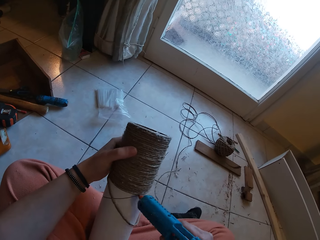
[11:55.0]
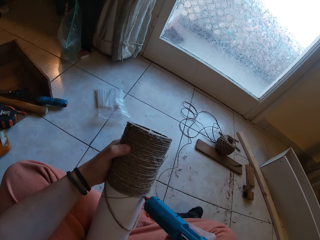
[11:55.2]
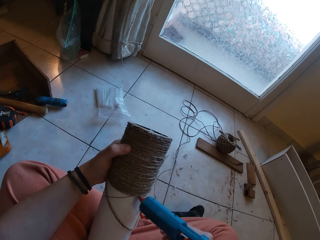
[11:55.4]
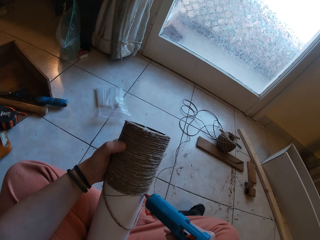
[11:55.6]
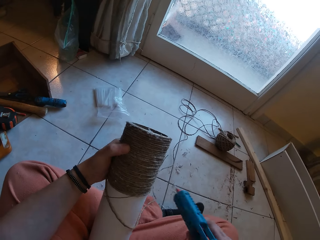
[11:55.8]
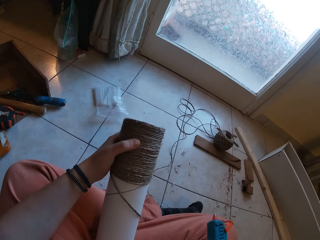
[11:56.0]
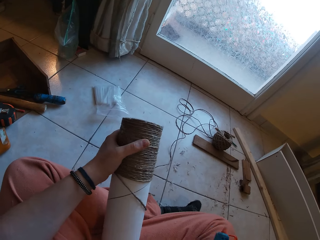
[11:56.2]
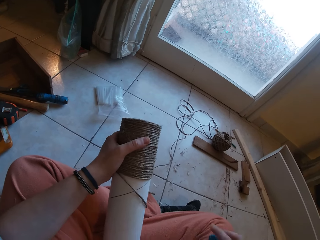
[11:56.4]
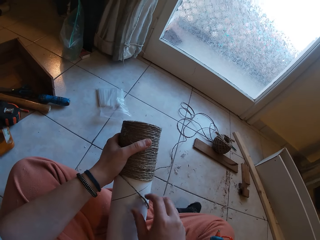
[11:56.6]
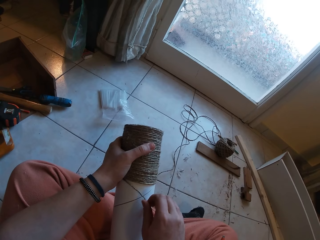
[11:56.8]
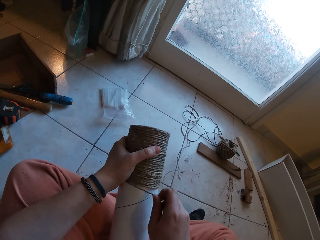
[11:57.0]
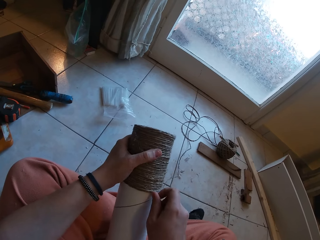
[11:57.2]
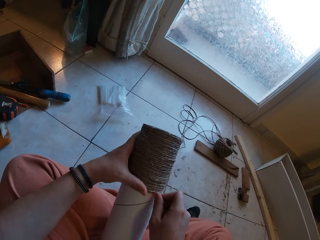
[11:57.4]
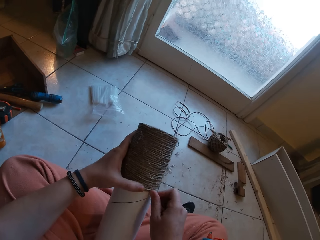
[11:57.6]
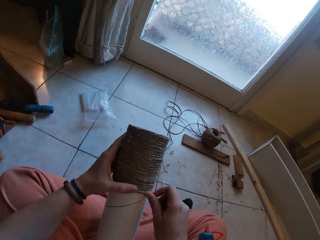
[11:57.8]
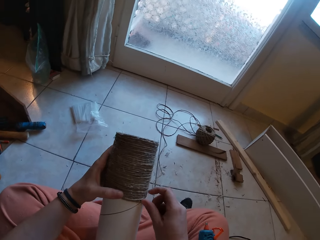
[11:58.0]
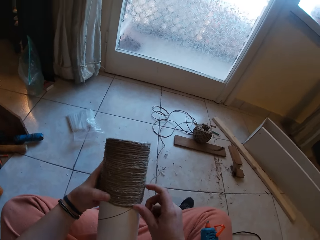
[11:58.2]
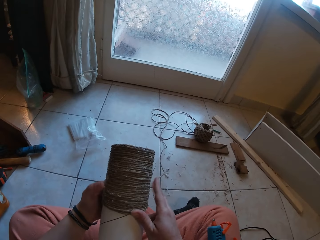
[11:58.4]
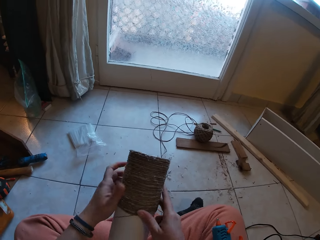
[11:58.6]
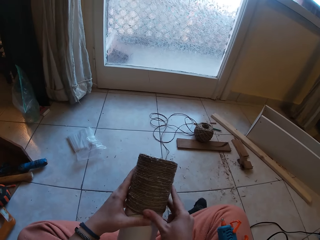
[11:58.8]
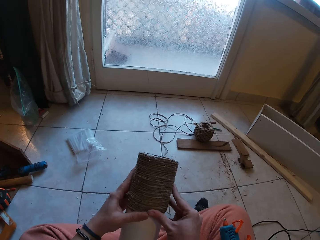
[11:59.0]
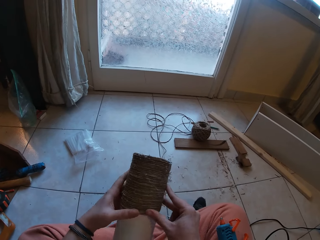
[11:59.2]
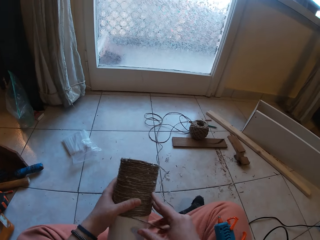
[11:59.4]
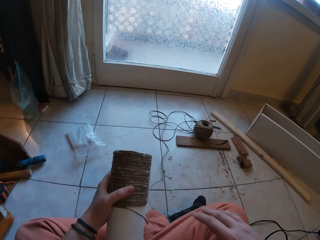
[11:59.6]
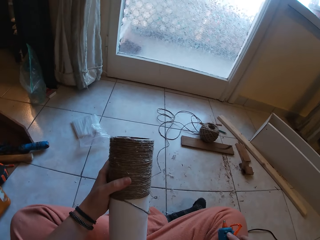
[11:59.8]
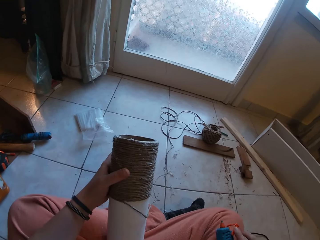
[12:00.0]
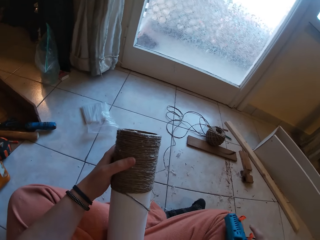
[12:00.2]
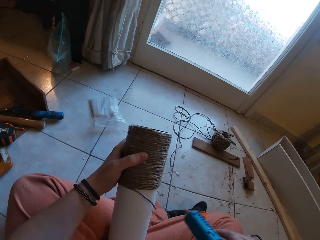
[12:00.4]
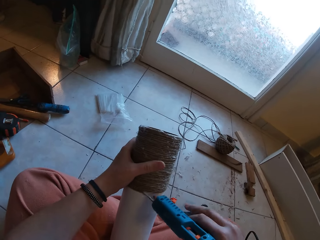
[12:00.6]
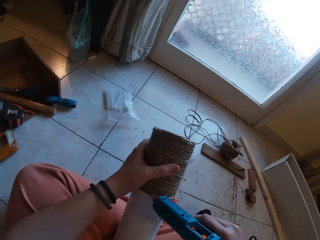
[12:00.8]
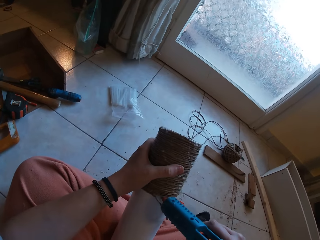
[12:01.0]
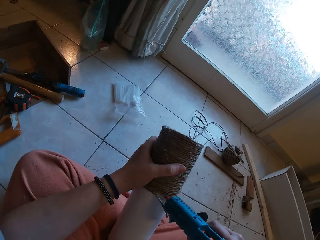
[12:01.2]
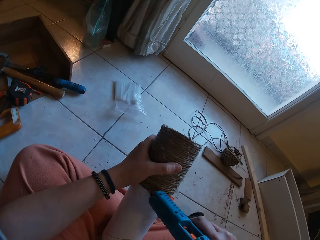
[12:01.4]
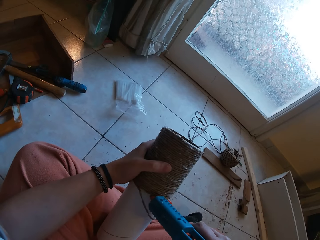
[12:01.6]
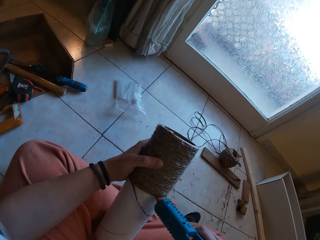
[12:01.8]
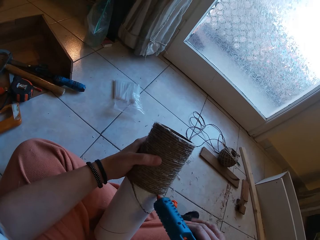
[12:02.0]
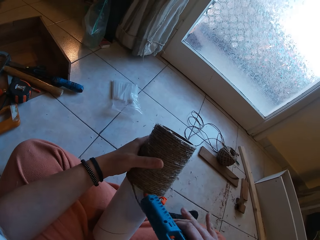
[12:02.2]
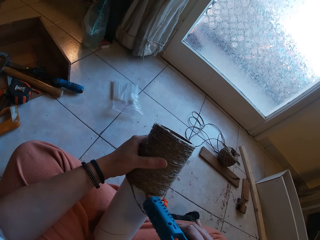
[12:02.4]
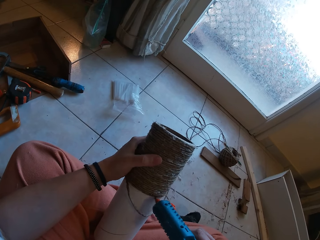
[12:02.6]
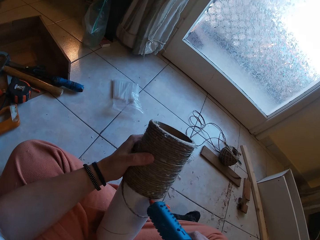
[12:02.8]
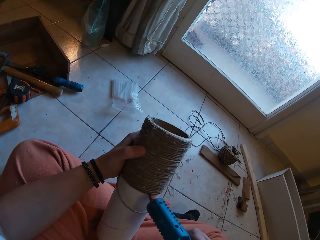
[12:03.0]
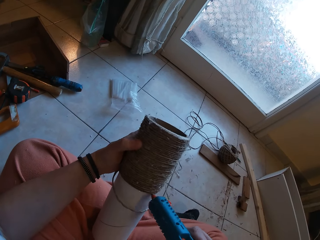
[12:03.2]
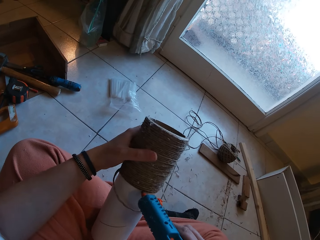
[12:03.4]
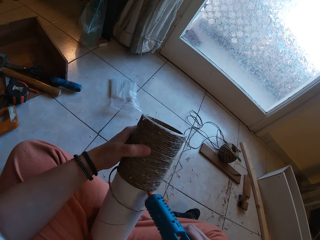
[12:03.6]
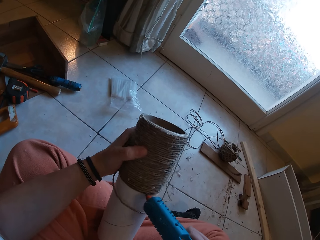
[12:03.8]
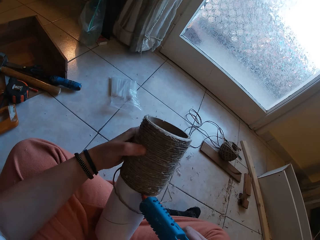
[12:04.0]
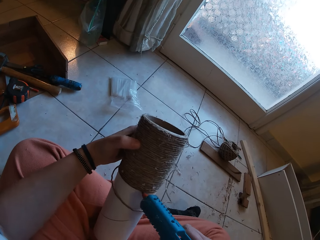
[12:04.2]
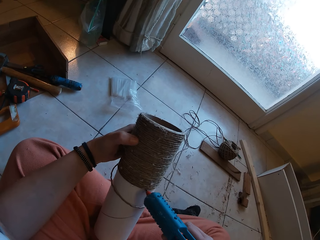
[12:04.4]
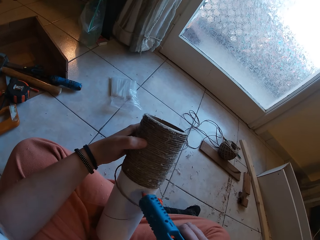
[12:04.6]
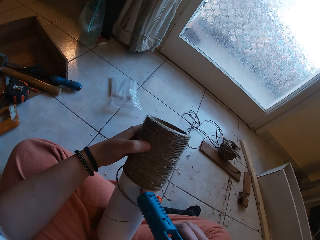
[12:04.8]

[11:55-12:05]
The camera wearer drops the glue. He glues the yarn around the yarn cylinder gently with both hands. He rolls the rope around the box. He picks up a glue gun. He applies glue on the yarn with the glue gun in his right hand.

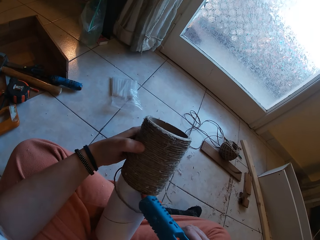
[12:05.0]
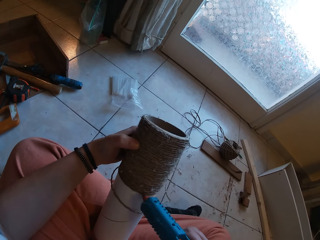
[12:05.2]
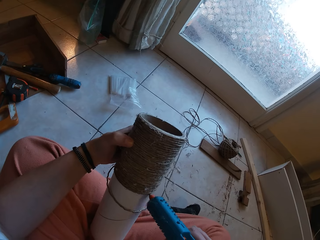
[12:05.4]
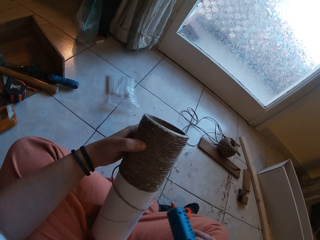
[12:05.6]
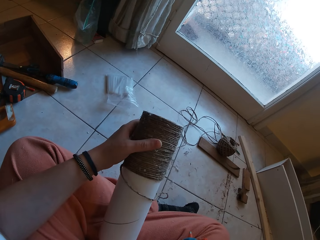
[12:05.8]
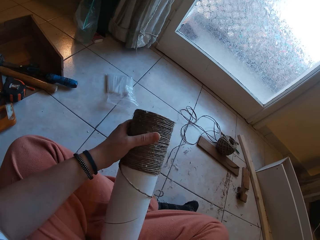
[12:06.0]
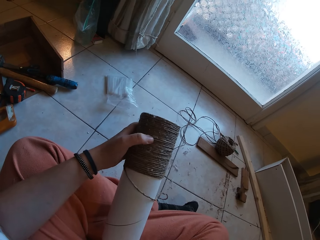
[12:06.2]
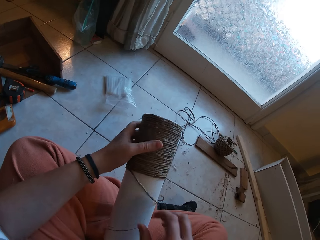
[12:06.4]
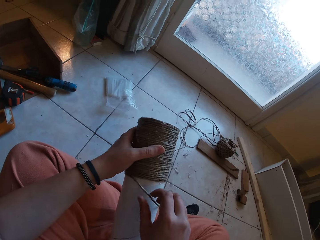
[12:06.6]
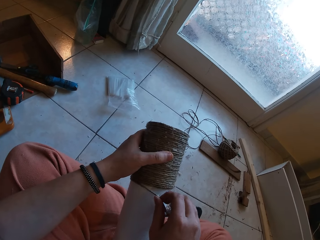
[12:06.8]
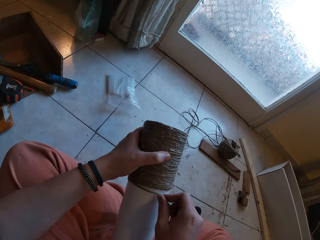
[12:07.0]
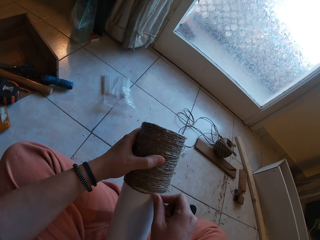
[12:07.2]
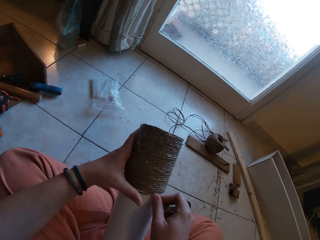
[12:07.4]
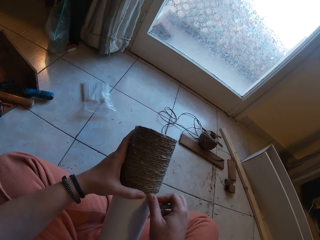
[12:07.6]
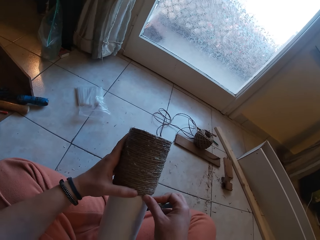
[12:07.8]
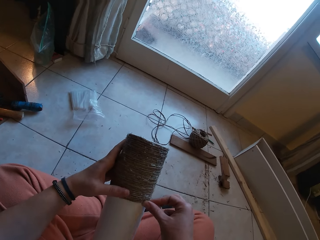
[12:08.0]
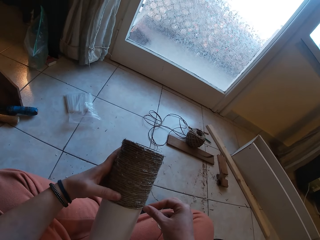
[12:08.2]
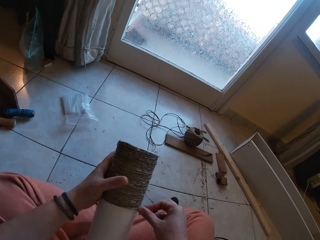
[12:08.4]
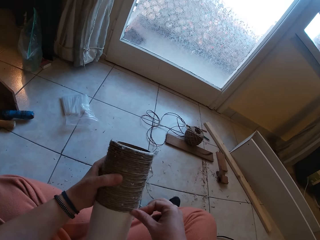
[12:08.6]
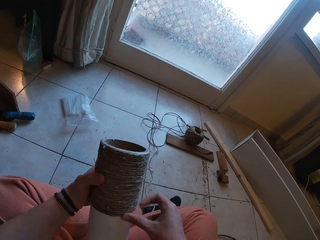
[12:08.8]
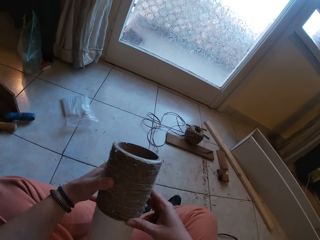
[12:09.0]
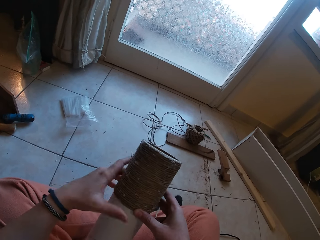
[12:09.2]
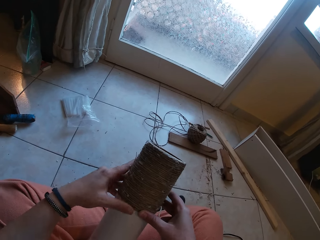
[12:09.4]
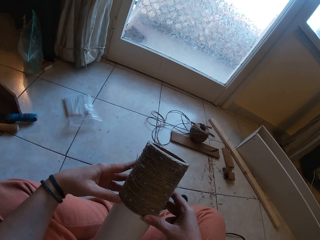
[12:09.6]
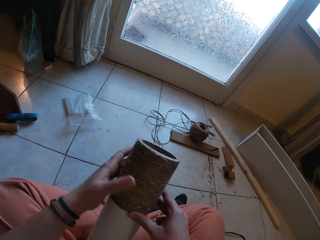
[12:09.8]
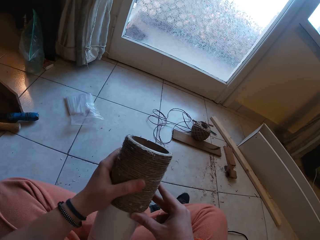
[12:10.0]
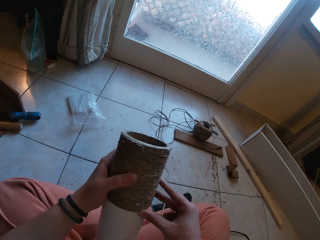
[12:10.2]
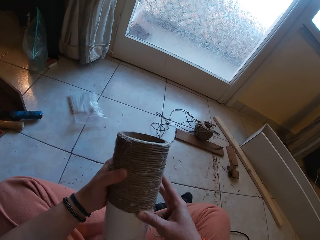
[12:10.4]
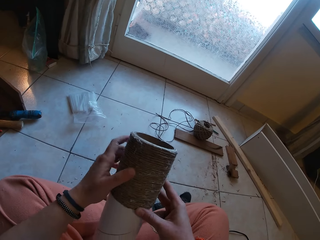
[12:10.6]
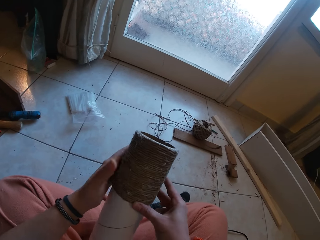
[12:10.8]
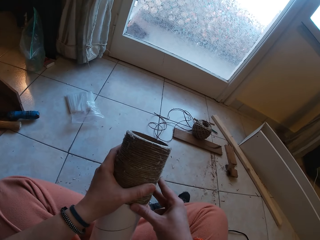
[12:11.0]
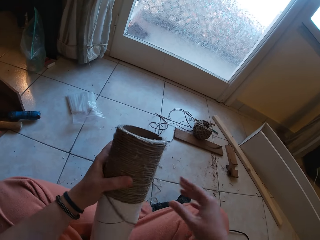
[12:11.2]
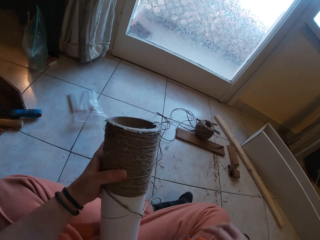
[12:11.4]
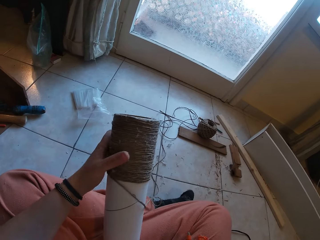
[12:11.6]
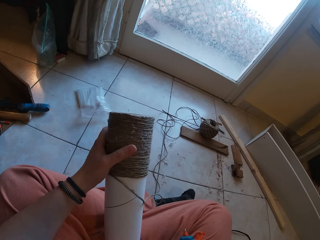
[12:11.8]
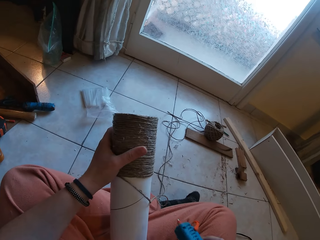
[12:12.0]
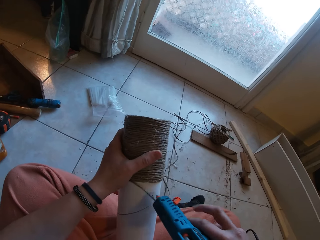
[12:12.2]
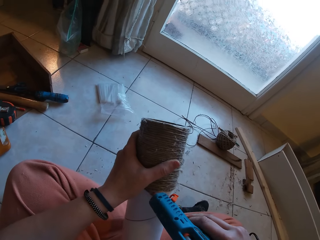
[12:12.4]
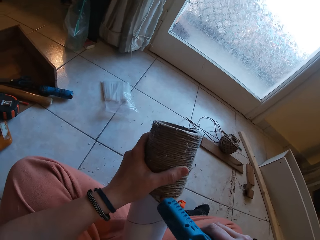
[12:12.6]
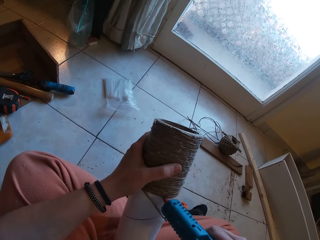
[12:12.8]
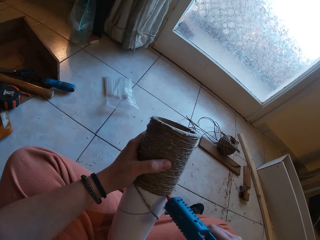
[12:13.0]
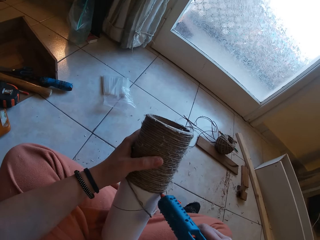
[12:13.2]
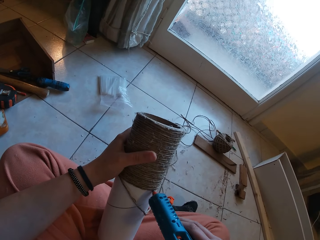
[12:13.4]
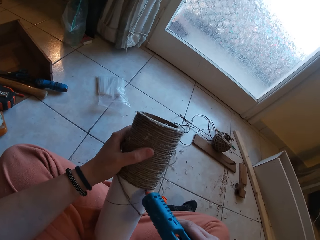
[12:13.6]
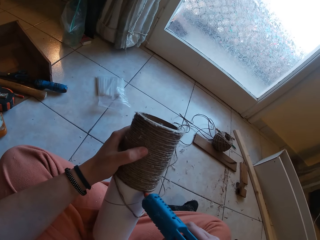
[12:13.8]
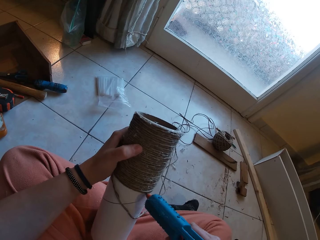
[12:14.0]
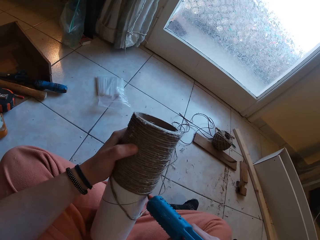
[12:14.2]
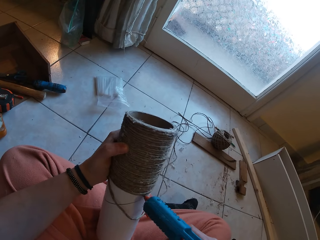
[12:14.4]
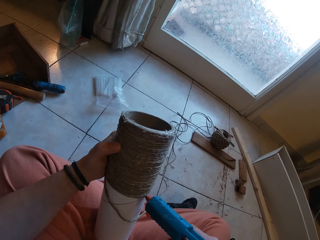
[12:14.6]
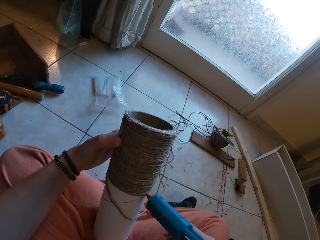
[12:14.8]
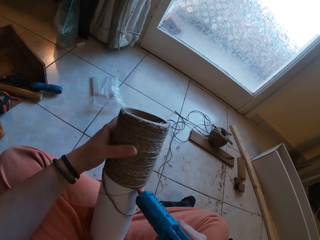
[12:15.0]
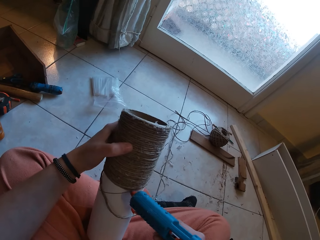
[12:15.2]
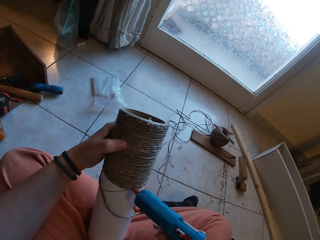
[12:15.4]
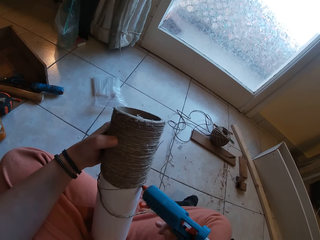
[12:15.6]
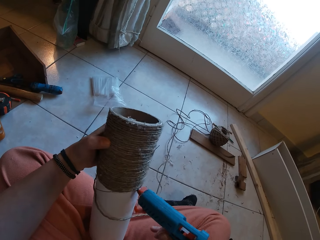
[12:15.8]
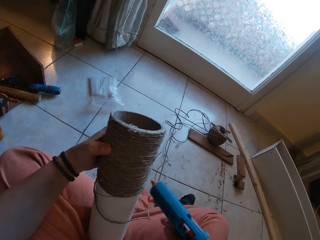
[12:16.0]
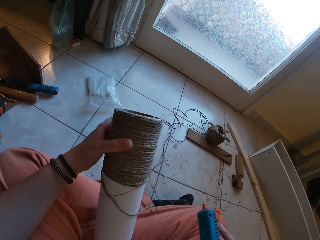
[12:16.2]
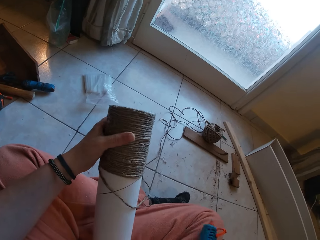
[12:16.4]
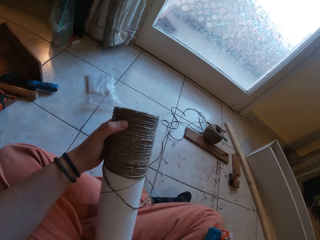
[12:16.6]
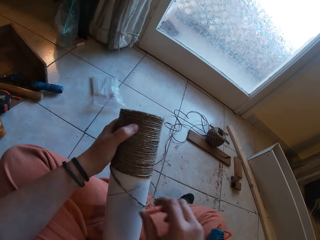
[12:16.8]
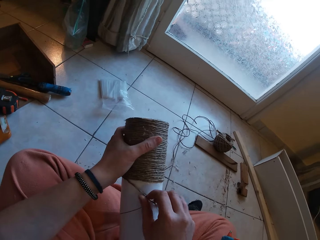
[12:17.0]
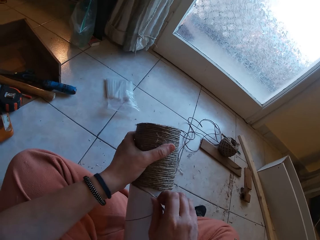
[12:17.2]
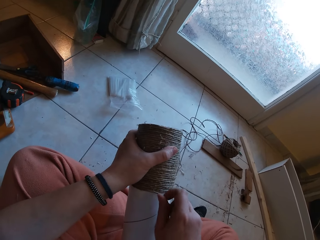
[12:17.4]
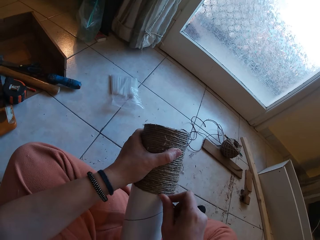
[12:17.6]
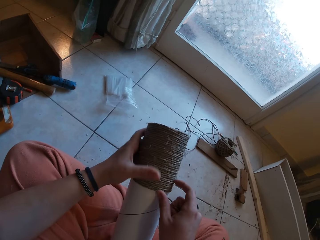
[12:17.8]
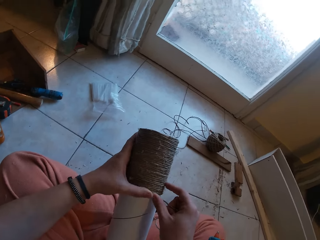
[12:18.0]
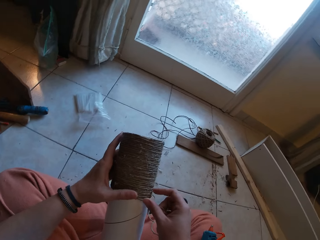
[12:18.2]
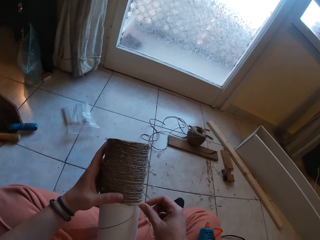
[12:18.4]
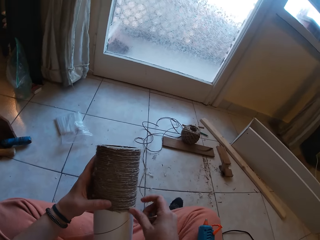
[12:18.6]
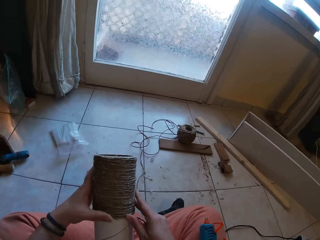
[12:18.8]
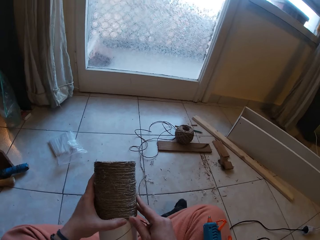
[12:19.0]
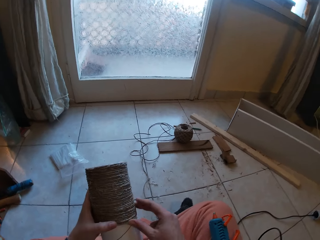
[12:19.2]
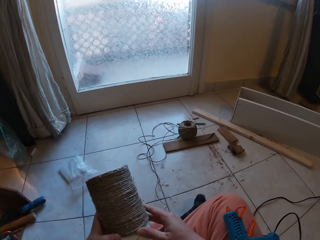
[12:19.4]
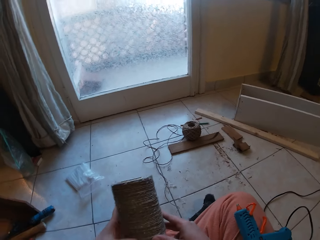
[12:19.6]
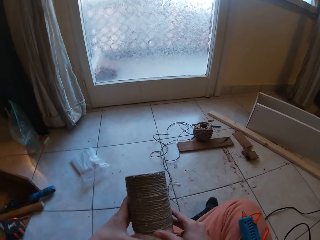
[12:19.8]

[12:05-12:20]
The camera wearer drops the gun. He glues the yarn around the yarn cylinder gently with both hands. He rolls the rope around the box. He picks up the gun. He applies glue on the yarn with the glue gun in his right hand. He drops the gun. He glues the yarn around the yarn cylinder gently with both hands. He rolls the rope around the box.
